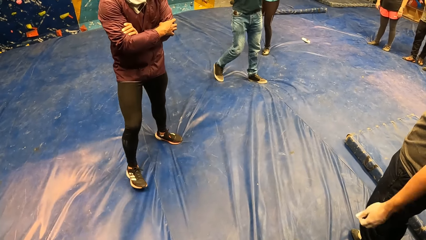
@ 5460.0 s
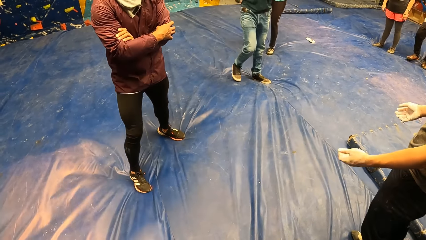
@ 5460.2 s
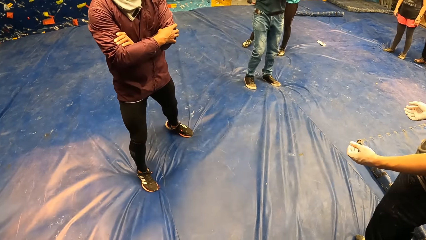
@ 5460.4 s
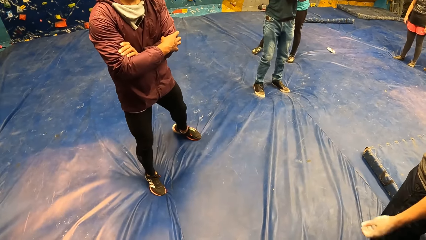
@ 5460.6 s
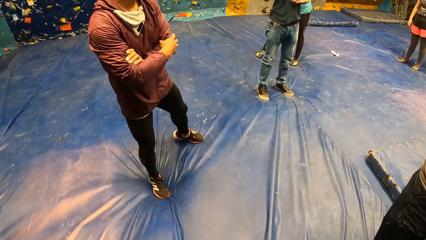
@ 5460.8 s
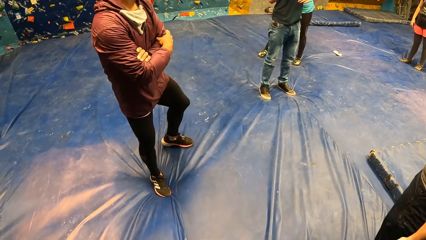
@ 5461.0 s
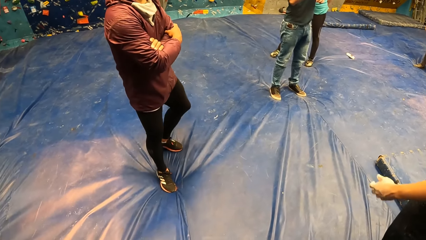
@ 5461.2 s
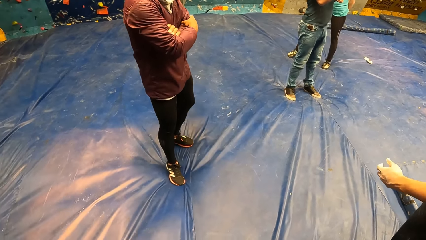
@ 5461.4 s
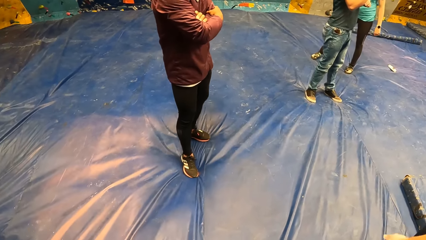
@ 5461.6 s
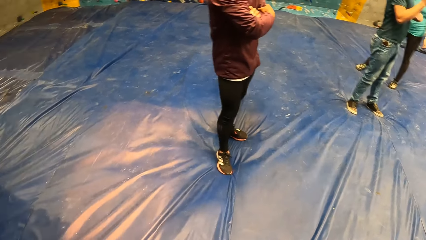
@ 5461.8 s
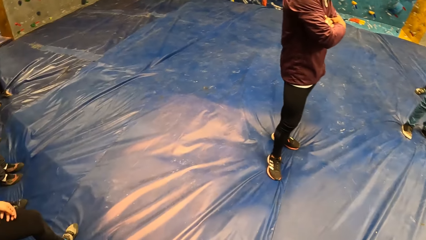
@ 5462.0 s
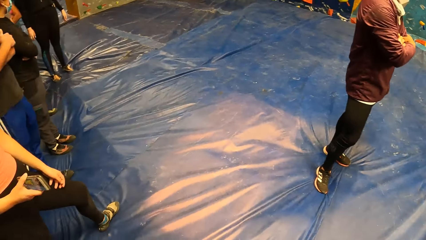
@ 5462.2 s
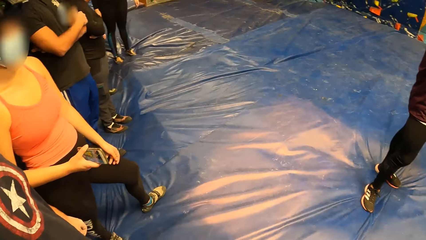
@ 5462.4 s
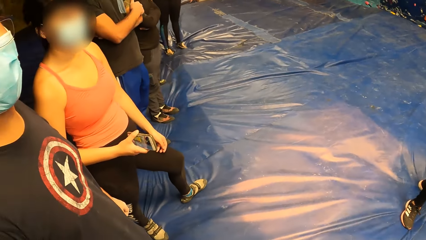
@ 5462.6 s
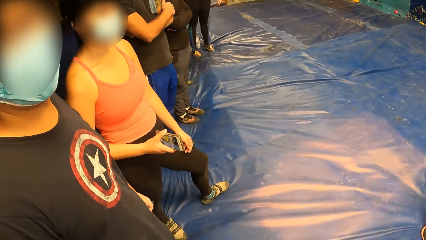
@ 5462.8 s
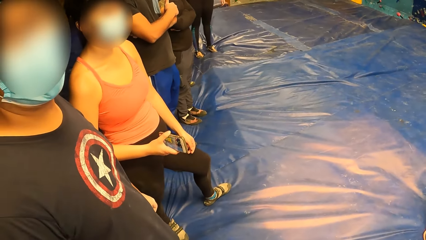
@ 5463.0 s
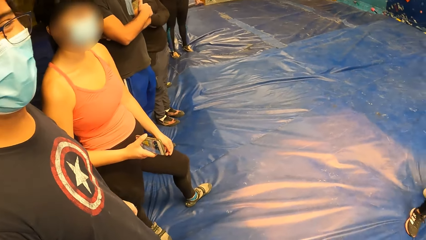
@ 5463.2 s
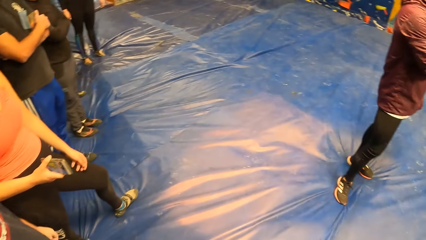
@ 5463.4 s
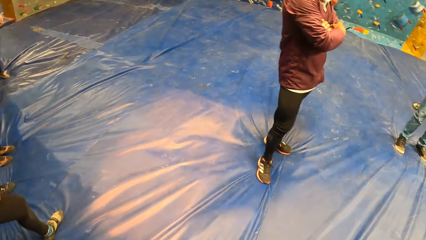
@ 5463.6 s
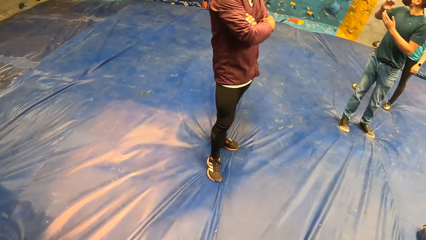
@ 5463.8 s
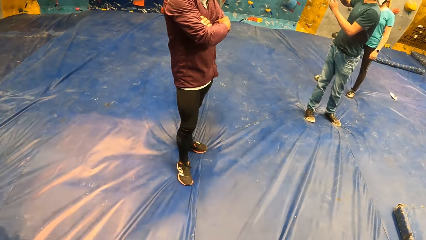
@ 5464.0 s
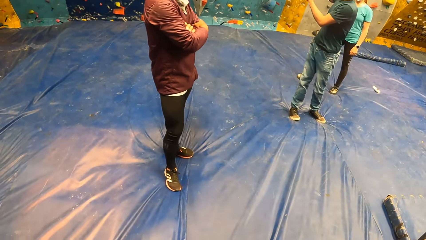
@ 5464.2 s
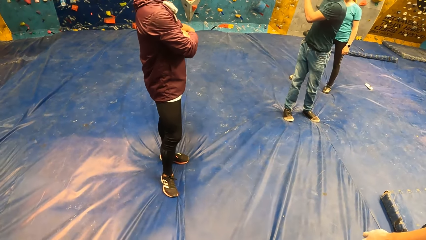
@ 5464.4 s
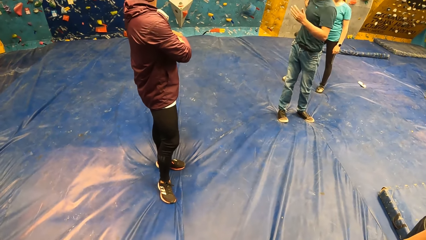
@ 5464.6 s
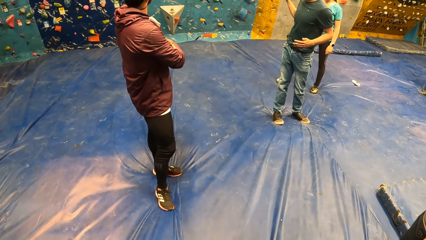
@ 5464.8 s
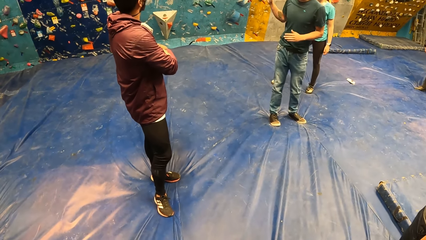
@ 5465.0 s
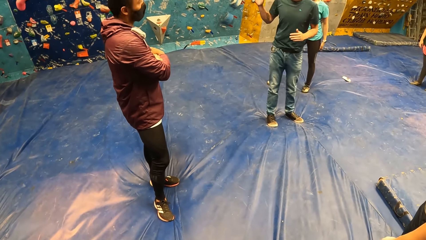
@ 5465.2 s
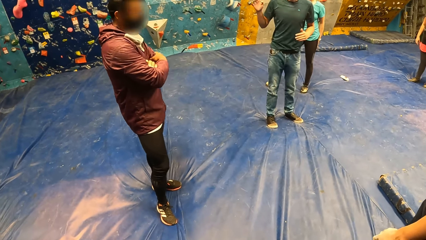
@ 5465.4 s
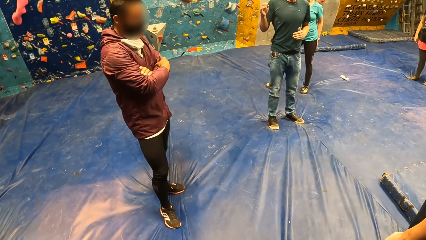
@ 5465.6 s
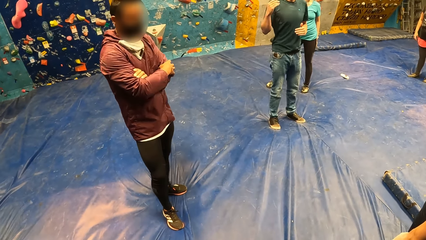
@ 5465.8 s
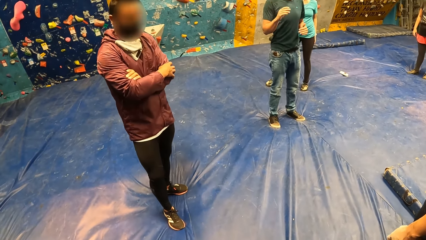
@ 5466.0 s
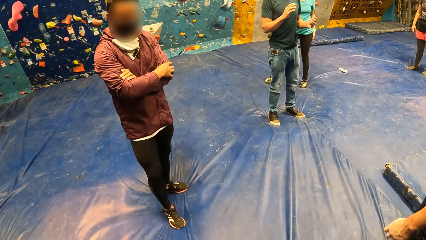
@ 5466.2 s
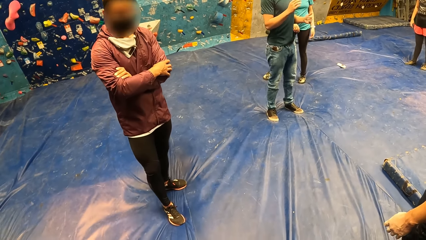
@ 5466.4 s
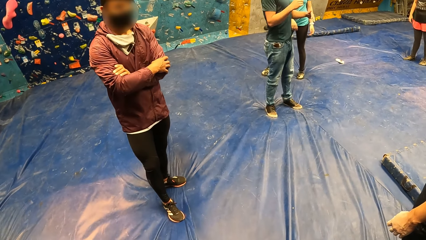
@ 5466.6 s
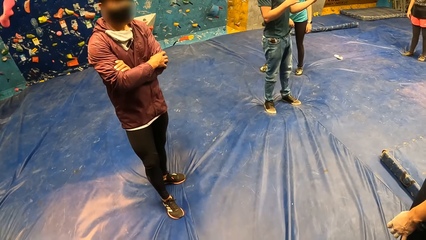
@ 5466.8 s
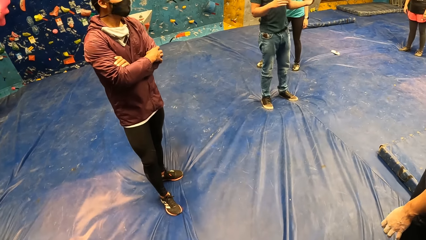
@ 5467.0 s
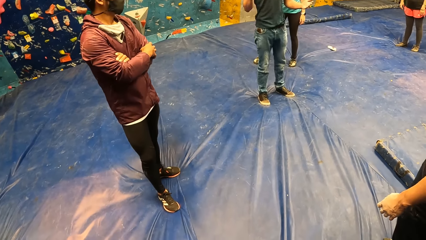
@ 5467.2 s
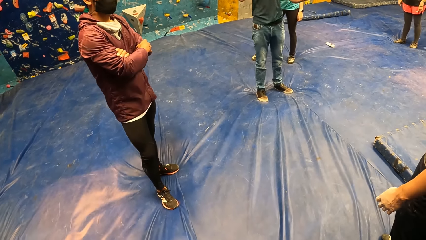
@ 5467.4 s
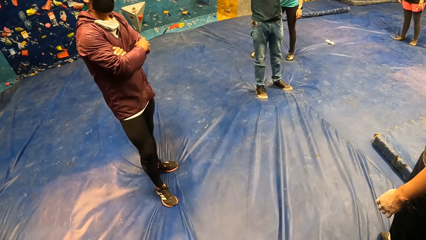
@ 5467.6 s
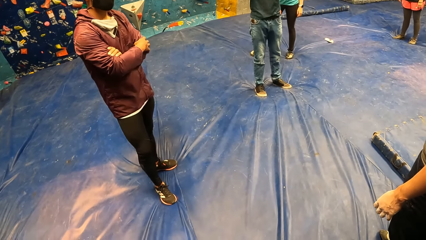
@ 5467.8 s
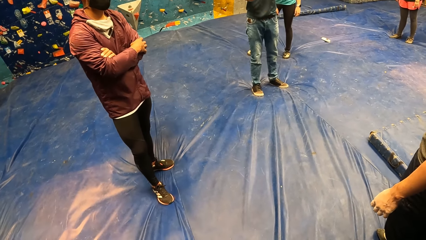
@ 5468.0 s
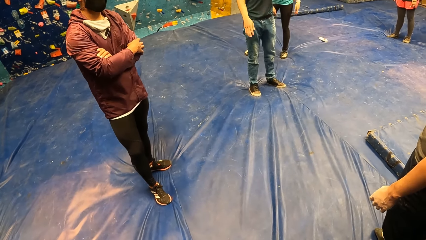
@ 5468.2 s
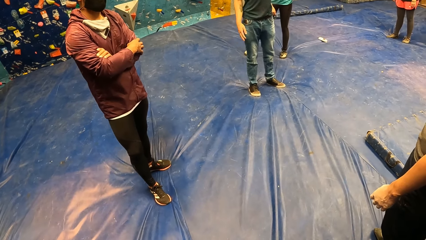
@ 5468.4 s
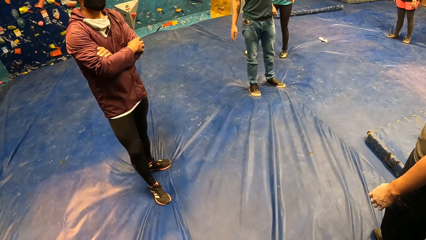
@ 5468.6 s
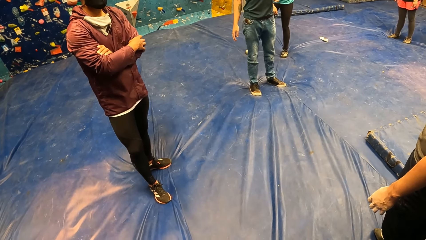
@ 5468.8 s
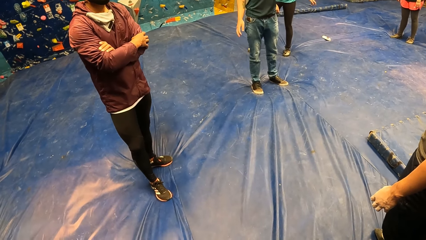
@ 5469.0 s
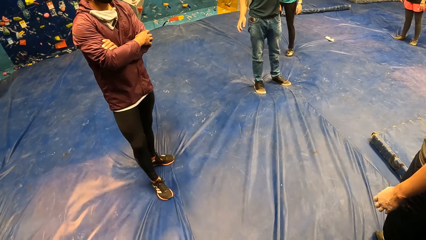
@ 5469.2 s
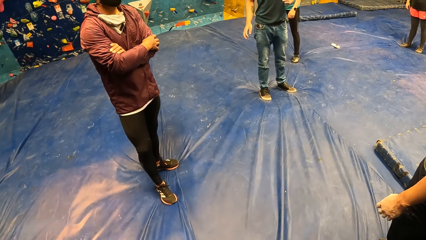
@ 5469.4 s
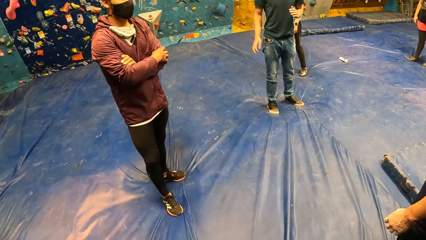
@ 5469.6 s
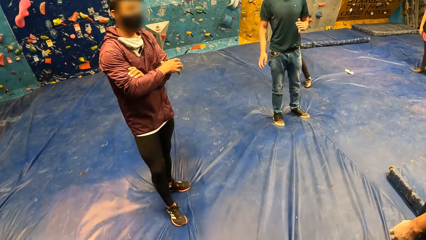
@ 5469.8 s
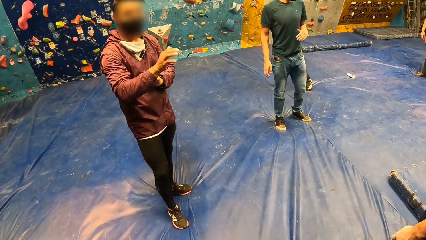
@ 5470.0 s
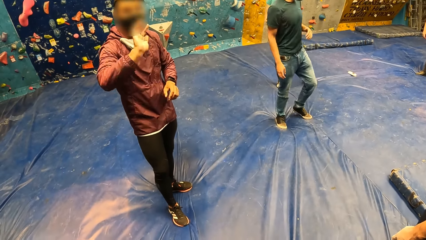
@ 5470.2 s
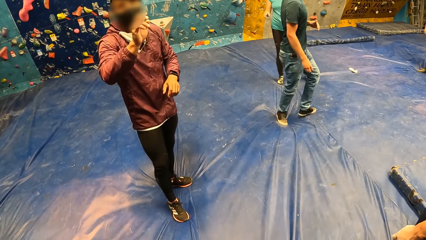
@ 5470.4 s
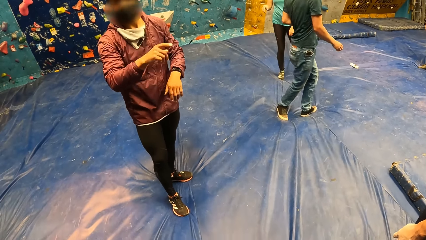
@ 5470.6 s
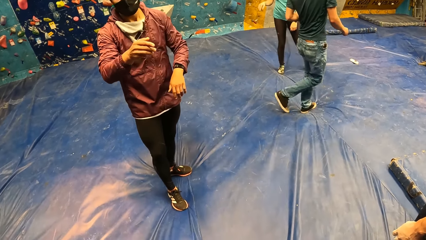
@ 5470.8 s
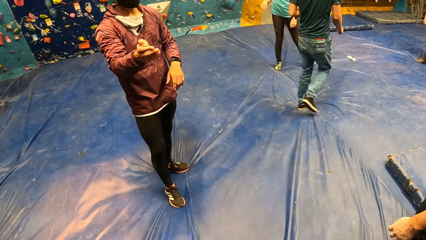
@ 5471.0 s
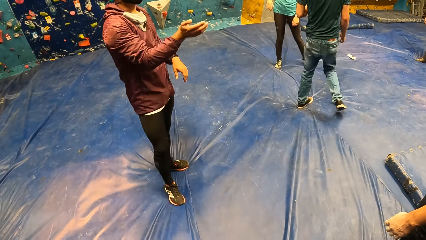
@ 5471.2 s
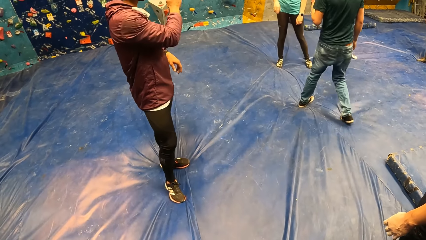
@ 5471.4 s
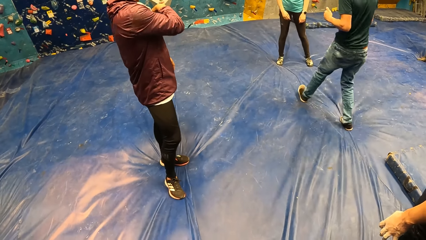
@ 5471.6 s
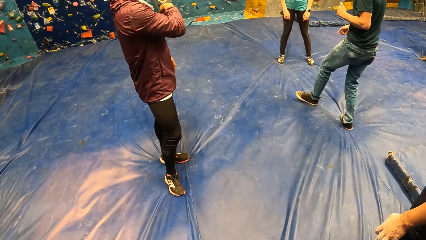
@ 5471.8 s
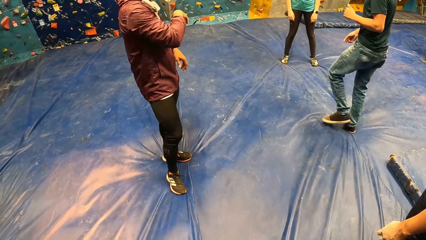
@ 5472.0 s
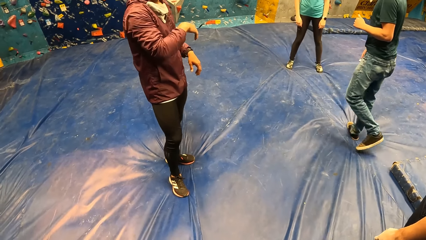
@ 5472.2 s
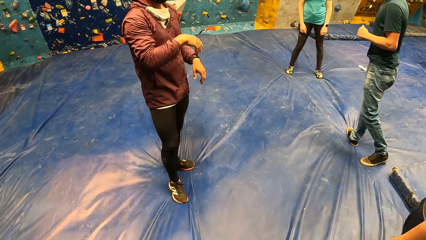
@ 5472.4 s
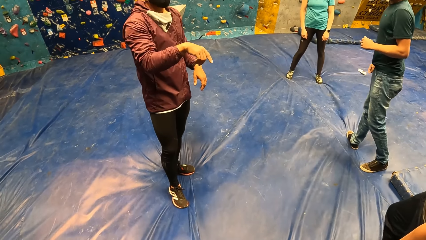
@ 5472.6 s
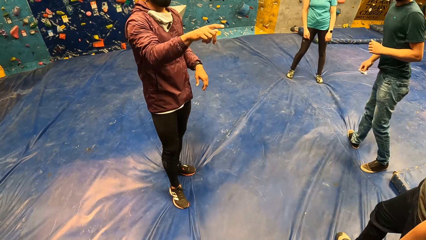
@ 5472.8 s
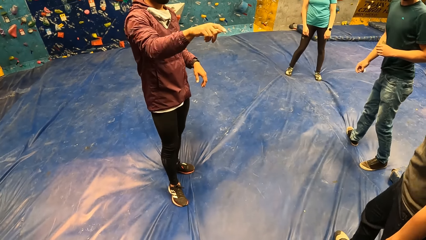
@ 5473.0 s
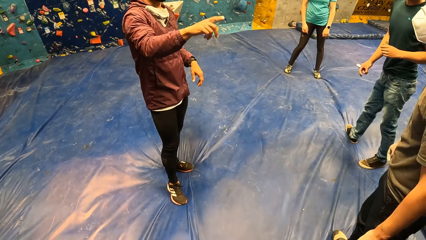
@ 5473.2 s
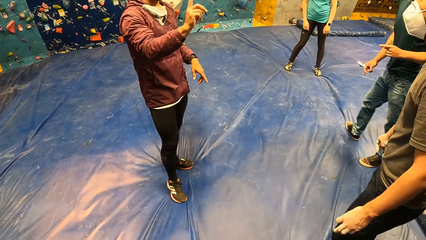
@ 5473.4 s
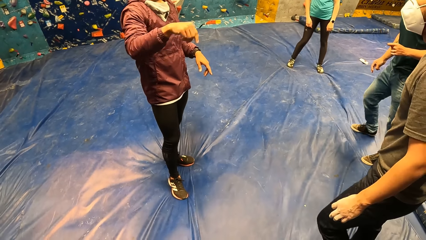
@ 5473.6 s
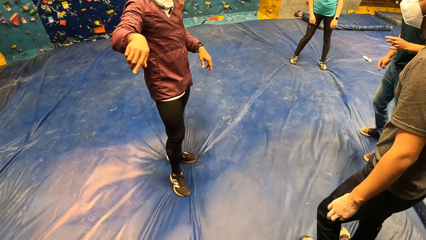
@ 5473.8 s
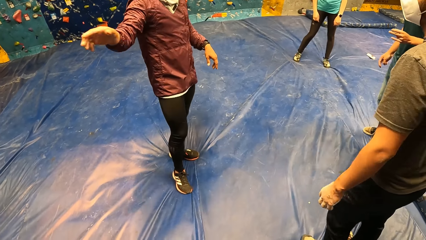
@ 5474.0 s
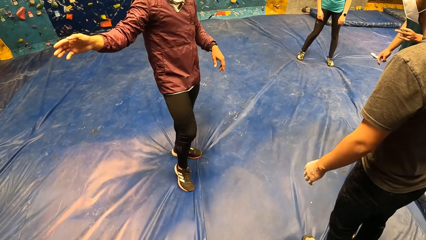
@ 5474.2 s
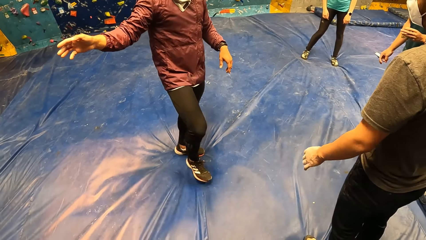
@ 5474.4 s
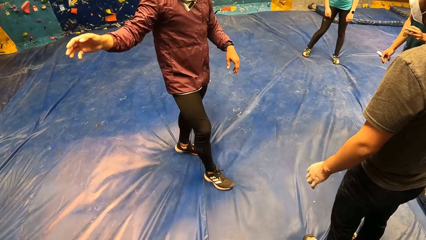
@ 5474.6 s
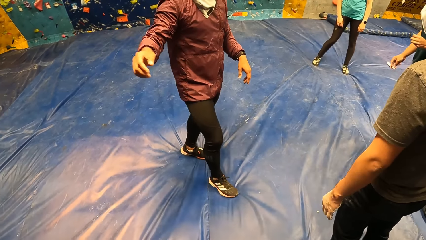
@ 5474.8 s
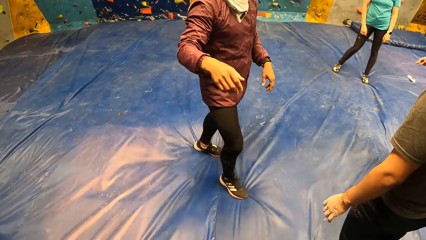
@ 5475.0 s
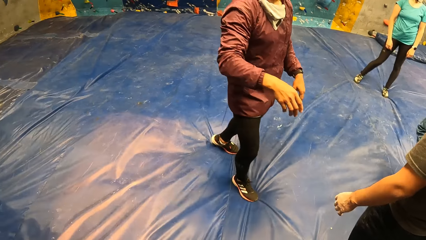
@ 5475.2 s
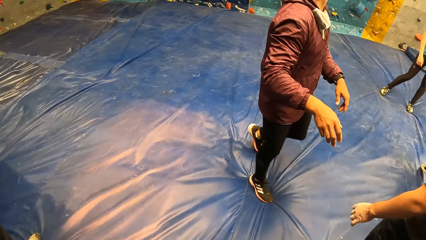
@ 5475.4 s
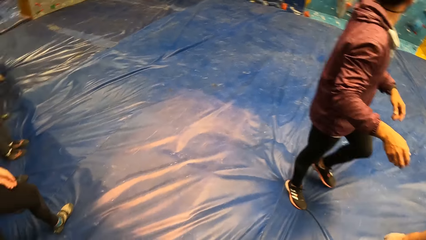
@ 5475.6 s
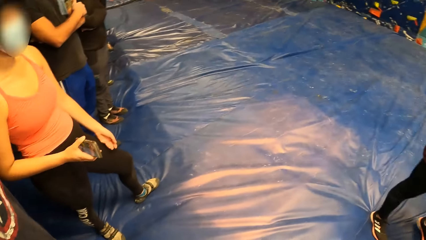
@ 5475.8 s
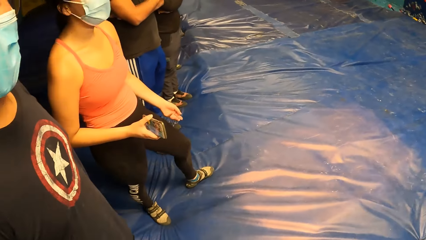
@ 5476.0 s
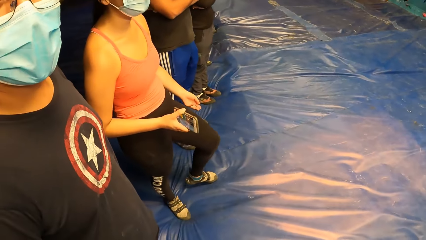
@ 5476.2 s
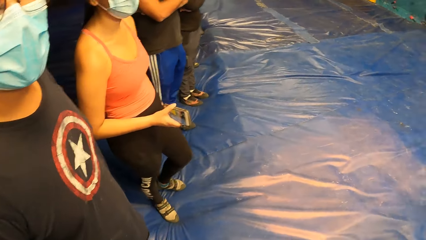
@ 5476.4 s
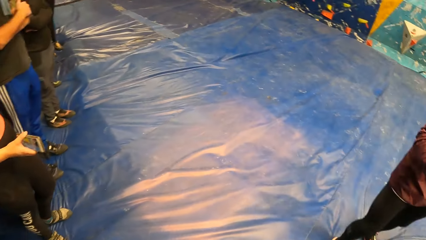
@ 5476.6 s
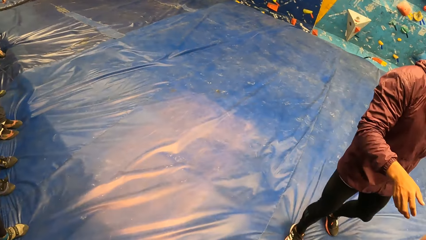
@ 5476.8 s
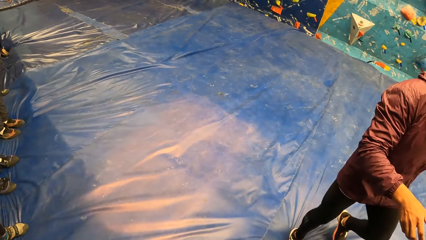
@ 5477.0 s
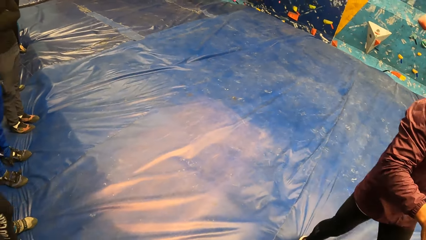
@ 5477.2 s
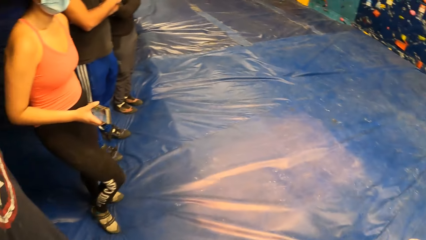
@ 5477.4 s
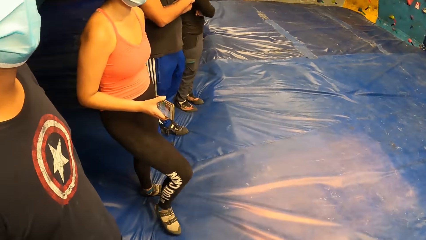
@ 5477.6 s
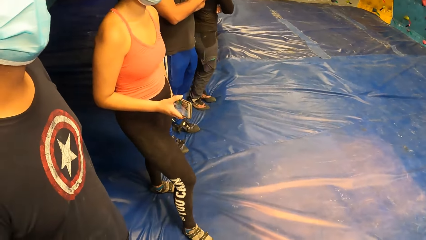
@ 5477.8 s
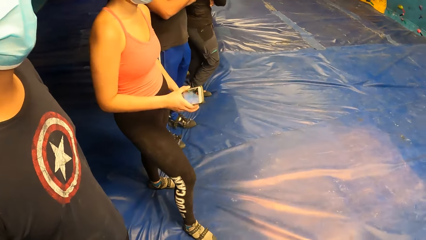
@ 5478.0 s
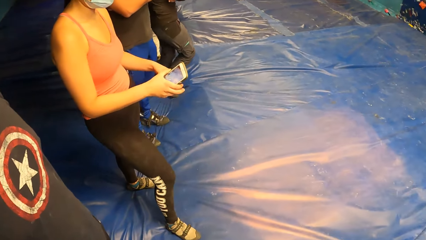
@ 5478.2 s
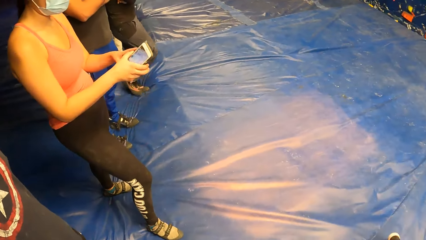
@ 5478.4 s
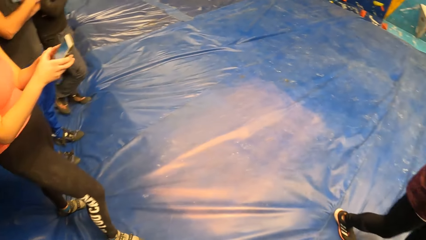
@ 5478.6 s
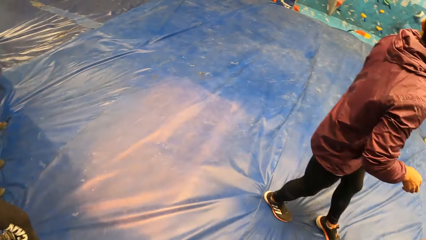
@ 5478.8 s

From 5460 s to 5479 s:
The camera wearer converses with a man and looks around the room. Another man interacts with the group of people. A third man interacts with the camera wearer. A woman interacts with the second man. The third man interacts with another man.
